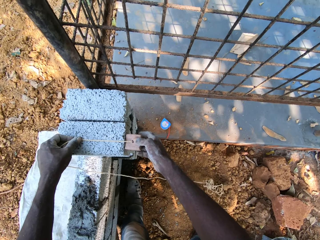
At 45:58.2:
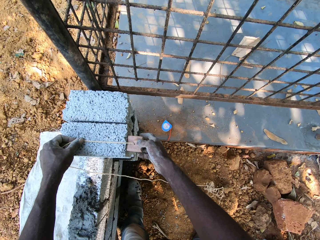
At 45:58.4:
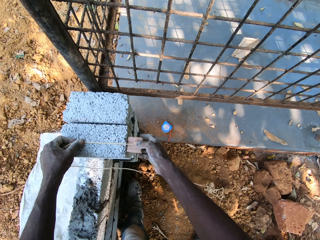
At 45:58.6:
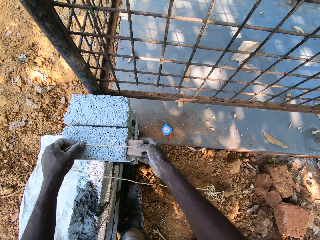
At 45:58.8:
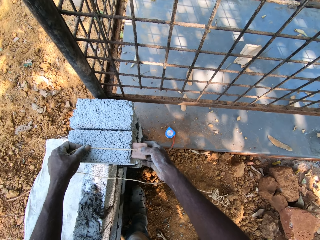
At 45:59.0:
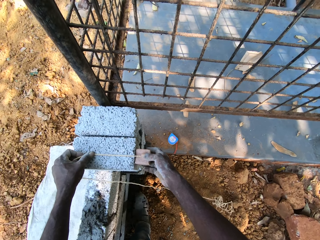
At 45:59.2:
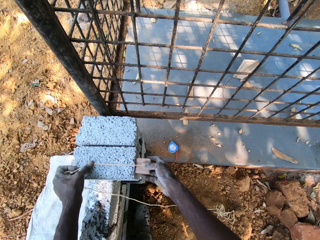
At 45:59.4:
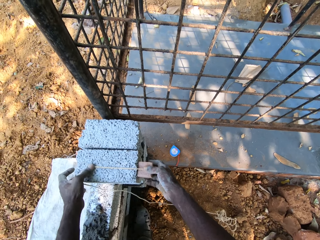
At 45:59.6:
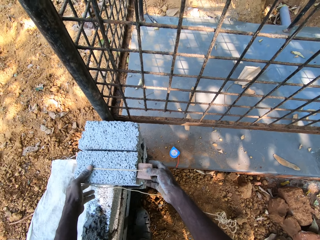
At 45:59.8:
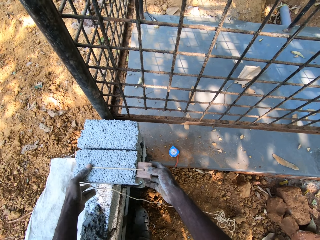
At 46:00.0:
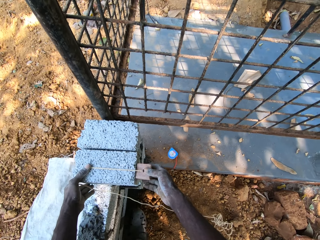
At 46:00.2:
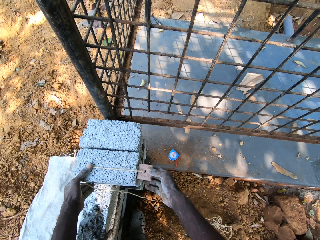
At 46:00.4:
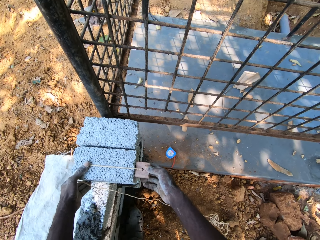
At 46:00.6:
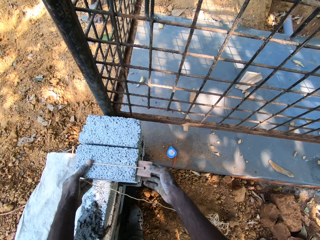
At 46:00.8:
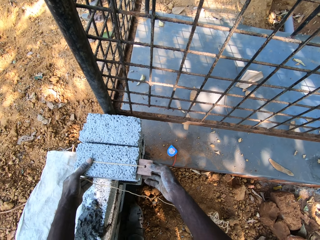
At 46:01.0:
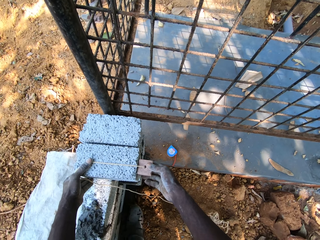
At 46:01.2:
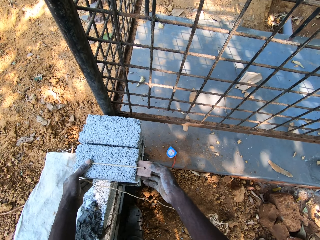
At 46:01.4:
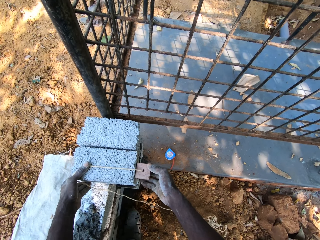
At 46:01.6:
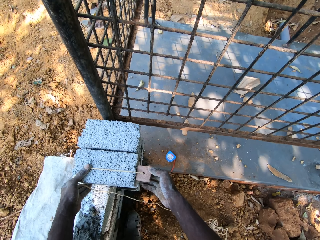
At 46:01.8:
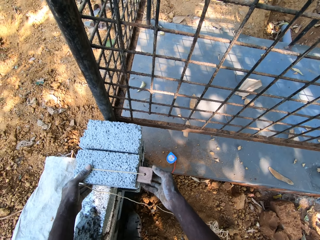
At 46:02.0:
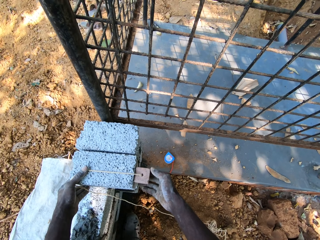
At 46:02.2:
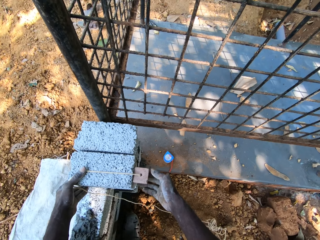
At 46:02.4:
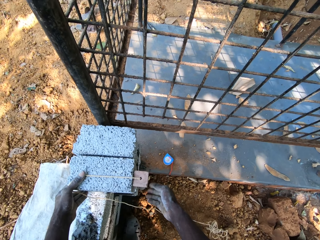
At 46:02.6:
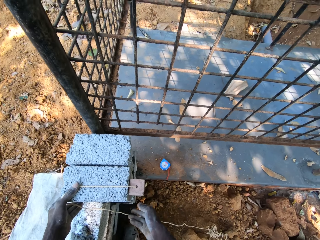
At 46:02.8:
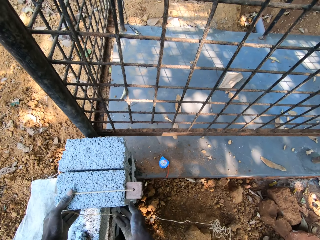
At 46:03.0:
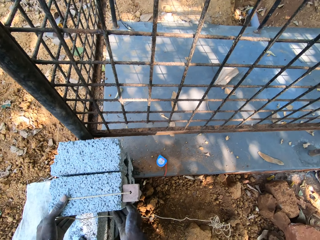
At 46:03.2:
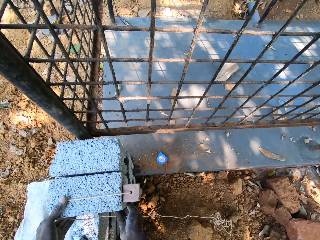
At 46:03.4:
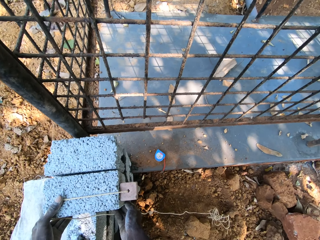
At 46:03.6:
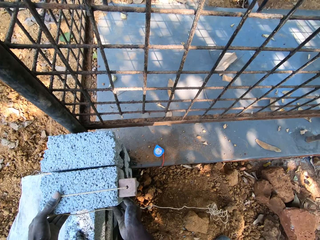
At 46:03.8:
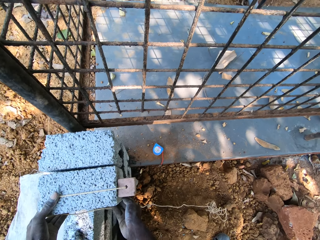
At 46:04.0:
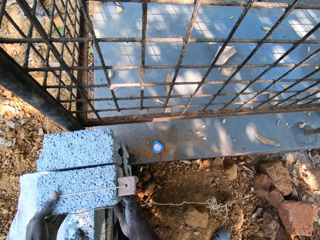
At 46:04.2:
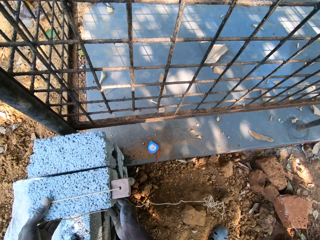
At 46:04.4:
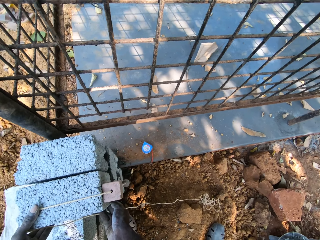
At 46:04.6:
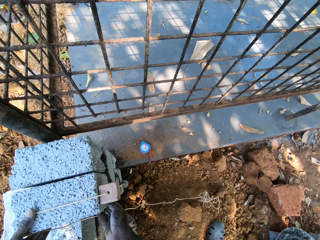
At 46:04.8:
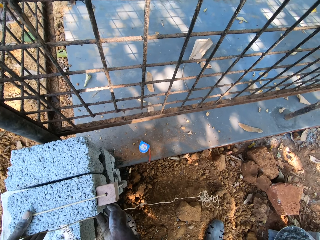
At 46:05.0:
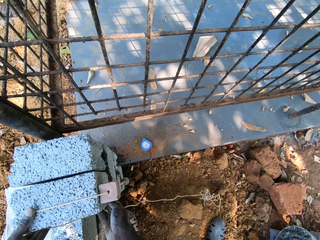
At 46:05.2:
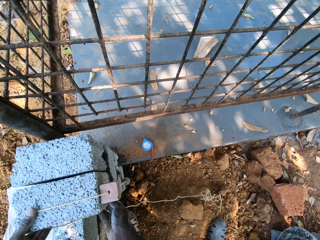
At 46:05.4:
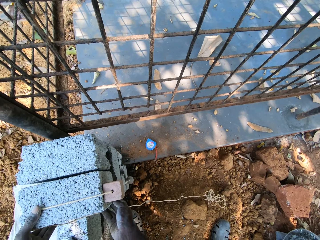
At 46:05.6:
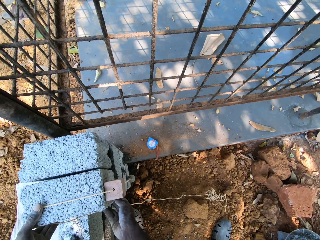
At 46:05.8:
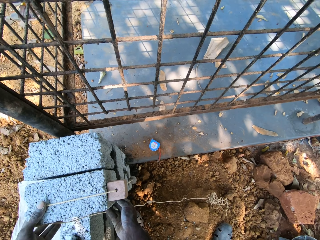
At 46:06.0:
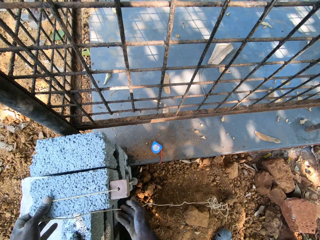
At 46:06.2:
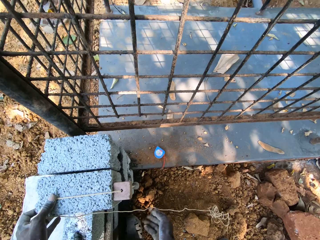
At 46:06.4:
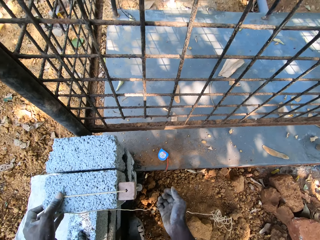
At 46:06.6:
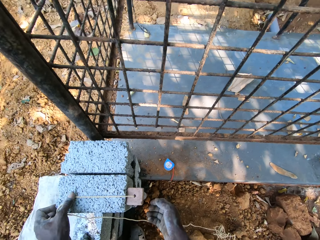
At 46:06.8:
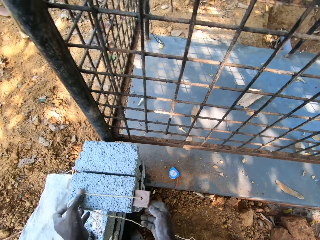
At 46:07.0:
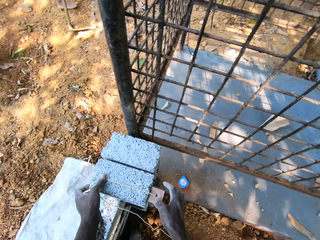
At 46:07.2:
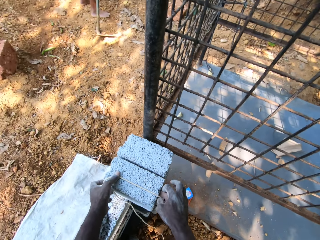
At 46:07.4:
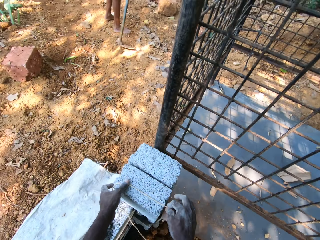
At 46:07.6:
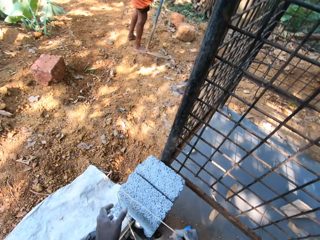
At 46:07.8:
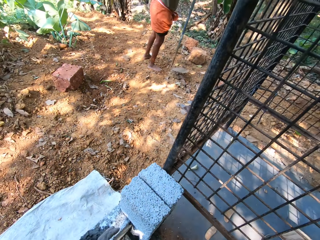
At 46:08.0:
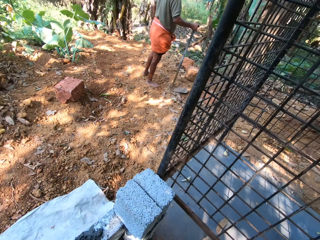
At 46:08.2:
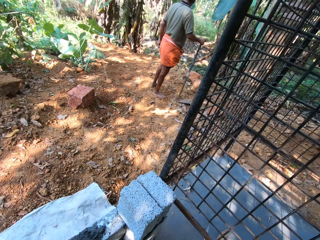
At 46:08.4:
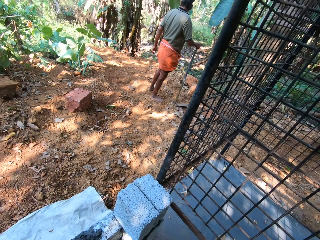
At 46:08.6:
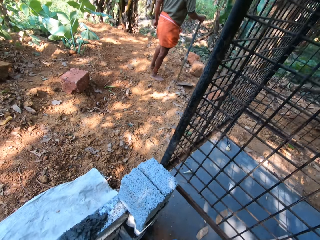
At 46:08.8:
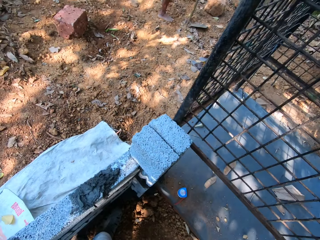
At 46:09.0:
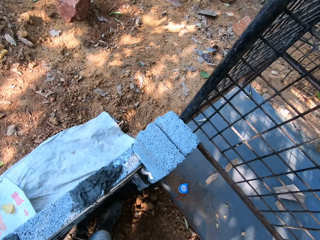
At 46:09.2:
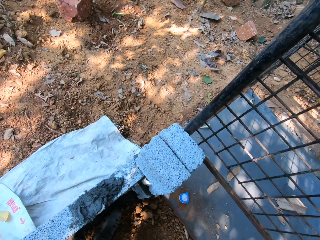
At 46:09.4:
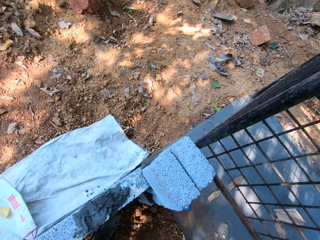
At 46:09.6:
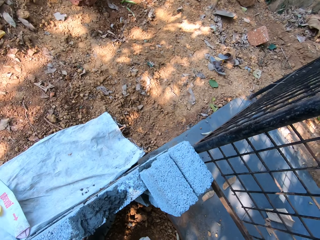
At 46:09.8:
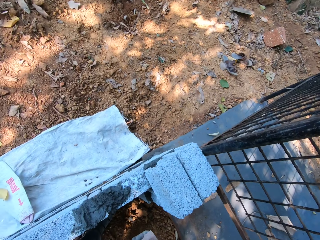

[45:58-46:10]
The camera wearer talks with a man. The camera wearer withdraws the plumb bob in both hands from the concrete block on the wall.

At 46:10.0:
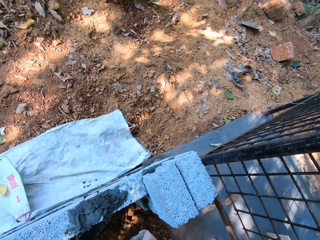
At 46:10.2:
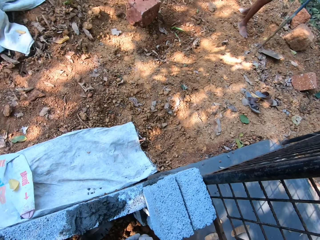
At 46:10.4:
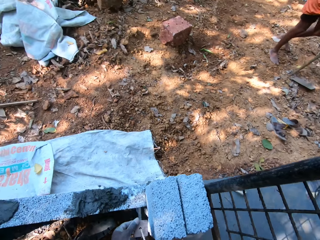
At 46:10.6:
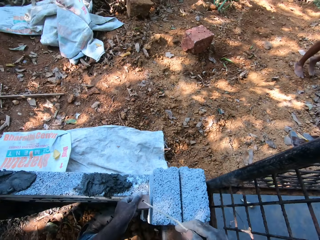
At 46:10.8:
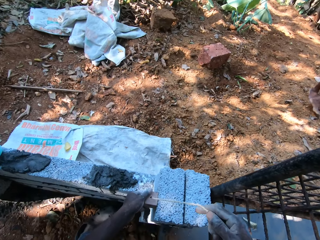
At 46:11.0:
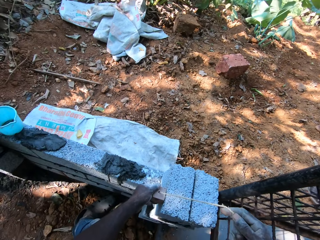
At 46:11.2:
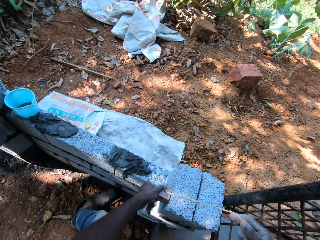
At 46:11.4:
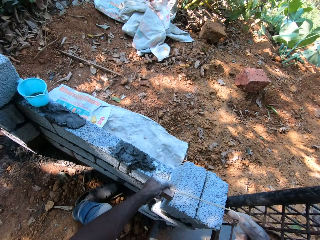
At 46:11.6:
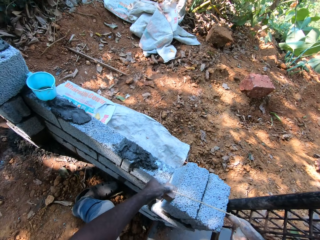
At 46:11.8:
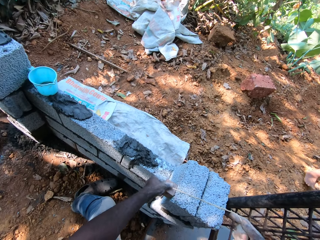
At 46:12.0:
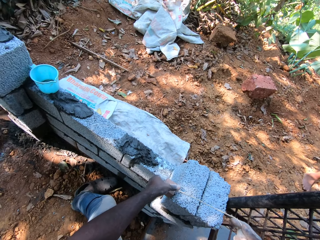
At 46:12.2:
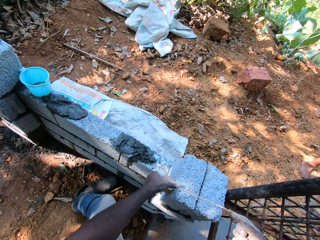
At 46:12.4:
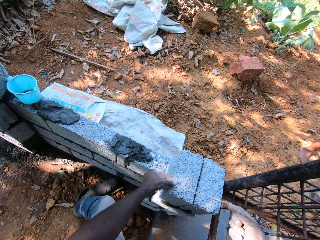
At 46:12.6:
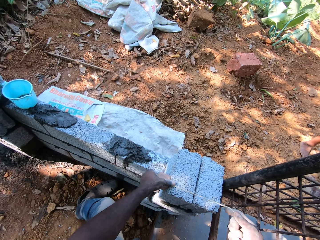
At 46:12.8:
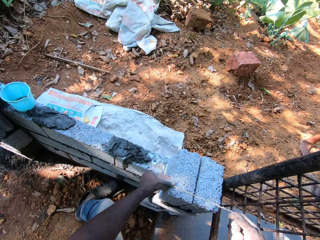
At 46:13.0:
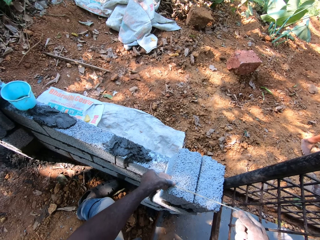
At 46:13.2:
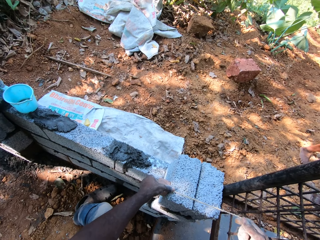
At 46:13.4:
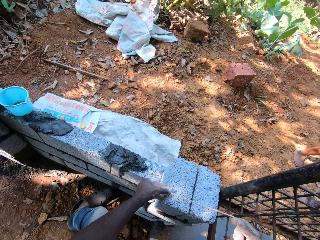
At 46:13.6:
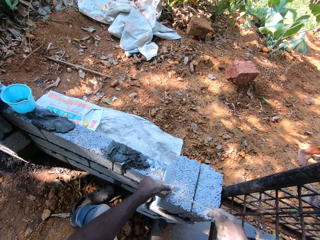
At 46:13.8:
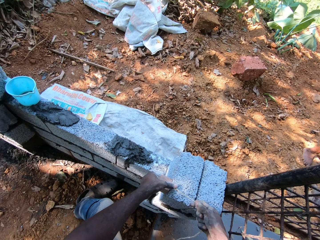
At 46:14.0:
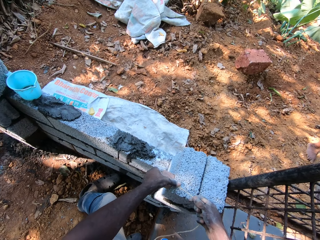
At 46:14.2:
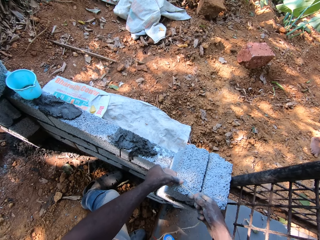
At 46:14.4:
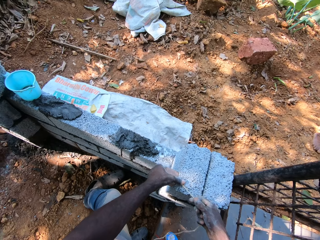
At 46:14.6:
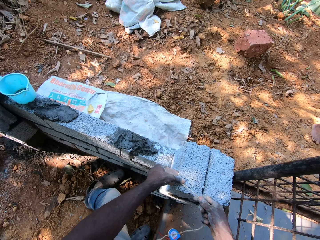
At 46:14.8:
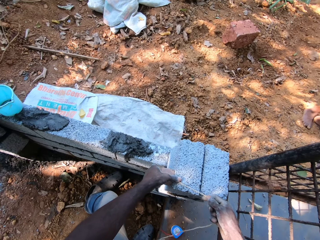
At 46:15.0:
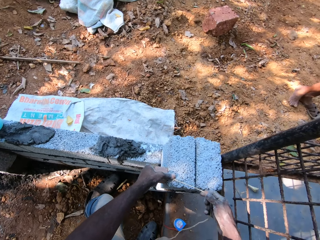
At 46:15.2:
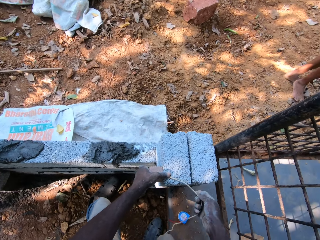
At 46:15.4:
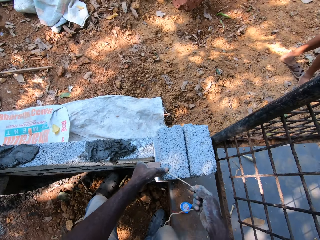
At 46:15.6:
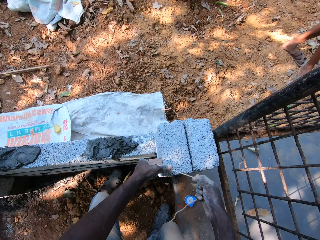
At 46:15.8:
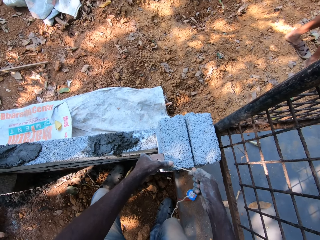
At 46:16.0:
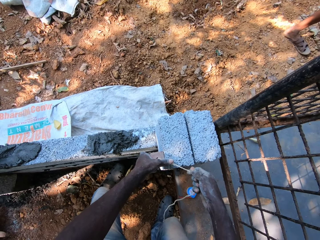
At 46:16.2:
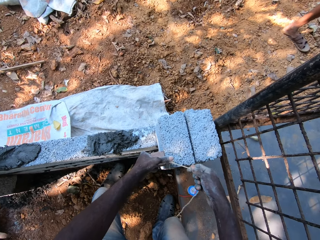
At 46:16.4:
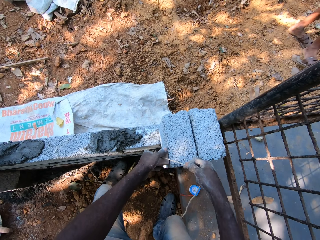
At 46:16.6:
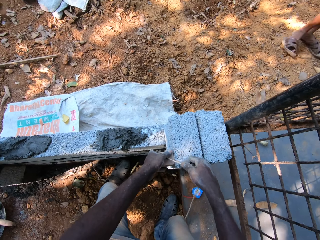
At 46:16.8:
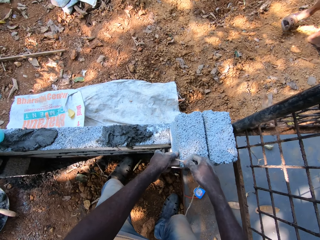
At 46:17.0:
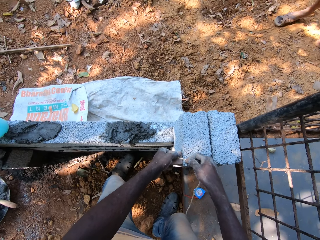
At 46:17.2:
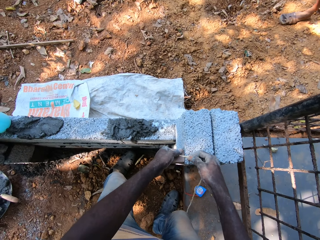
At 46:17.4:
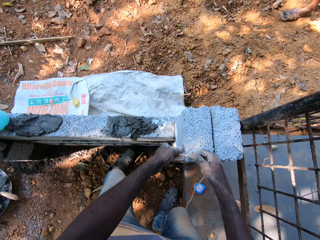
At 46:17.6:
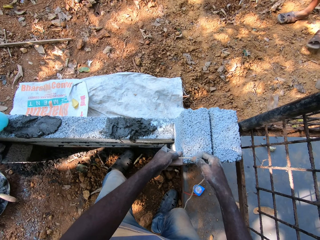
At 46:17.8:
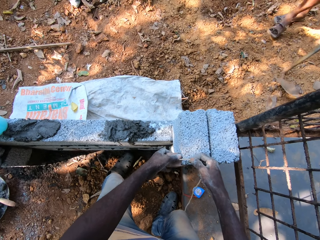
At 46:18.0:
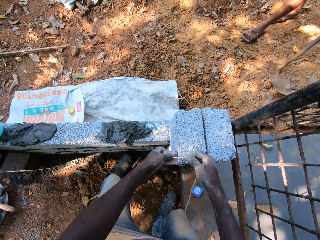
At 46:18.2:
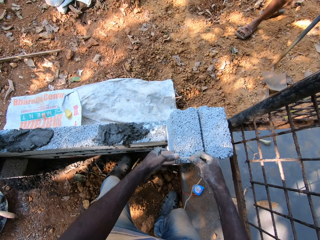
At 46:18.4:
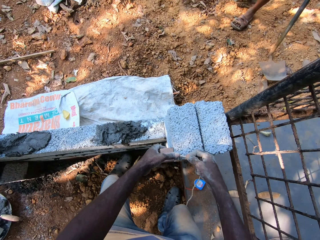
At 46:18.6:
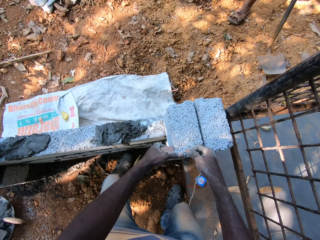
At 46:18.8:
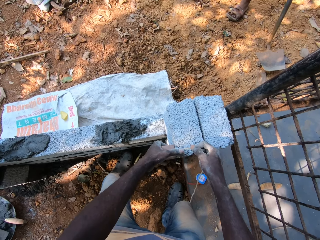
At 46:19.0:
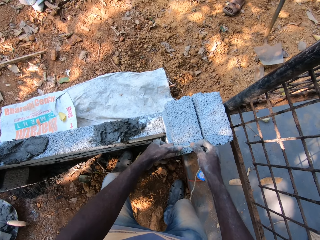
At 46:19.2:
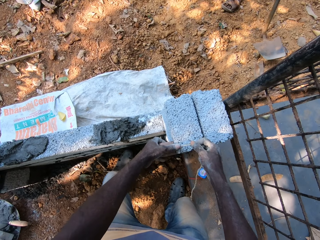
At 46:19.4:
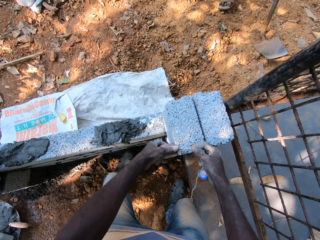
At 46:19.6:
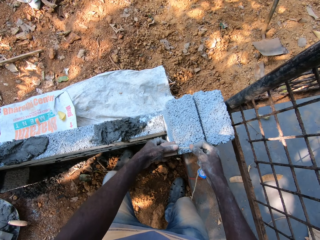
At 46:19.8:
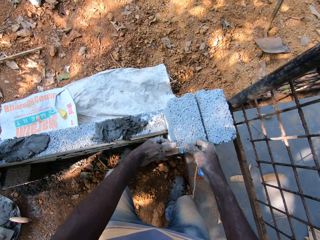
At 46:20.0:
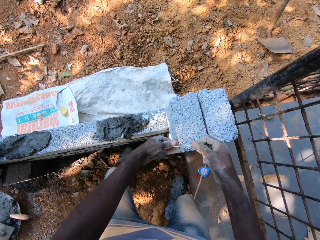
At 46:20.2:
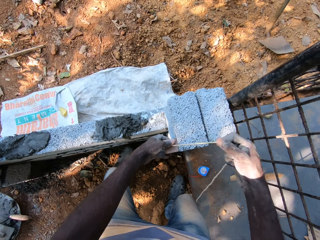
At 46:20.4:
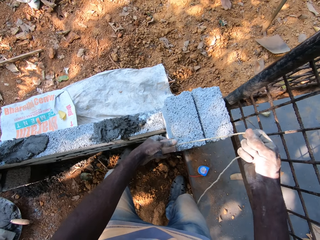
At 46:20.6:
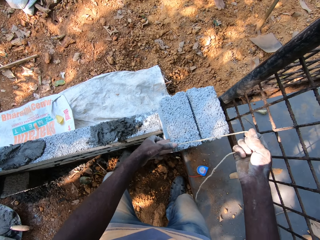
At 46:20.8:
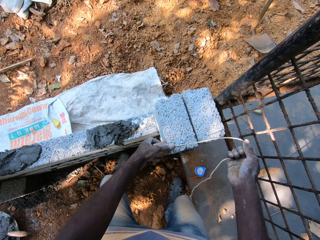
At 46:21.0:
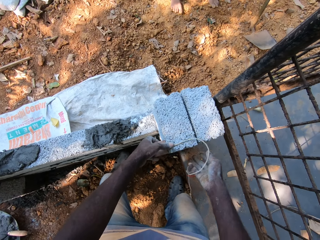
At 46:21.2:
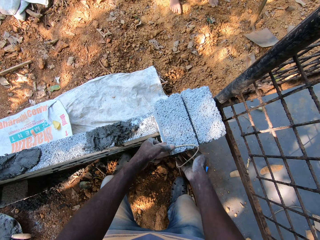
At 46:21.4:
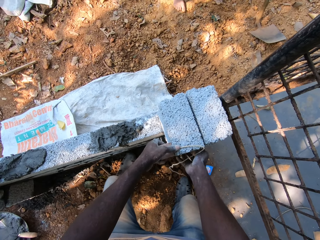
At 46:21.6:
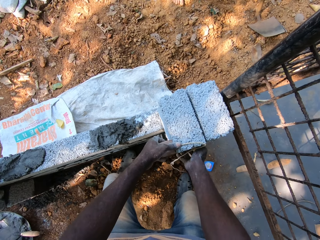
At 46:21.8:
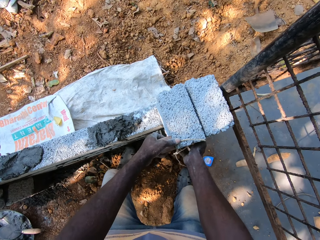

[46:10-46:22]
The camera wearer sets the plumb bob in both hands on the concrete block on the wall. They measure the vertical line of the brick with the plumb bob.
